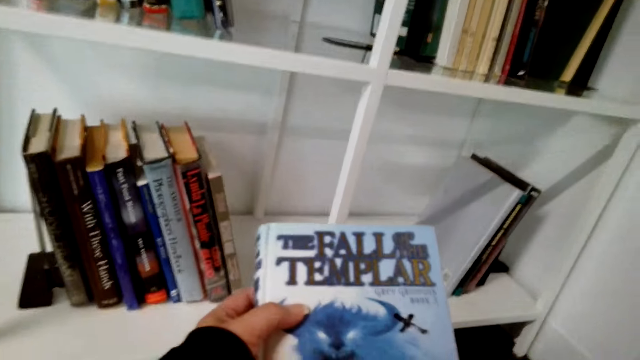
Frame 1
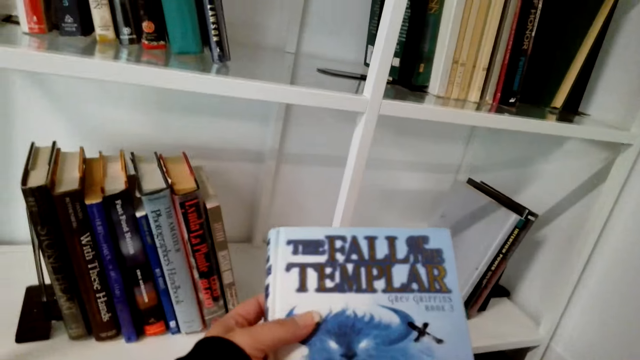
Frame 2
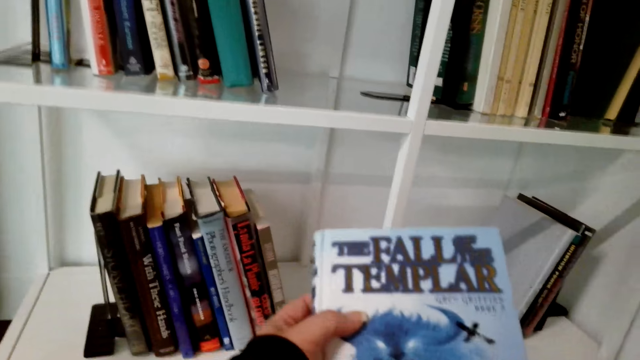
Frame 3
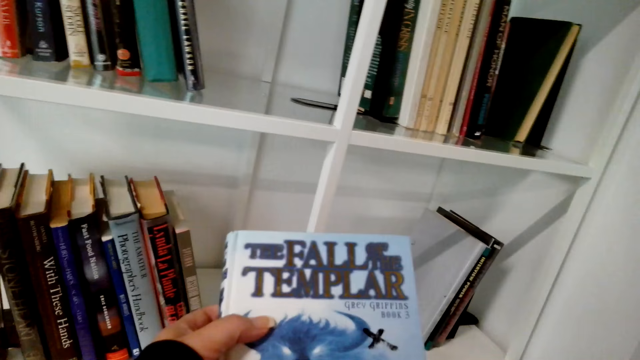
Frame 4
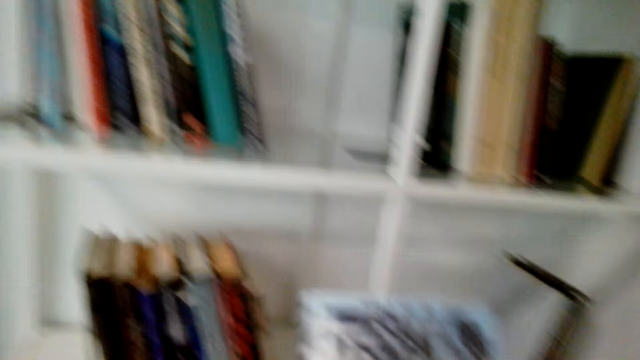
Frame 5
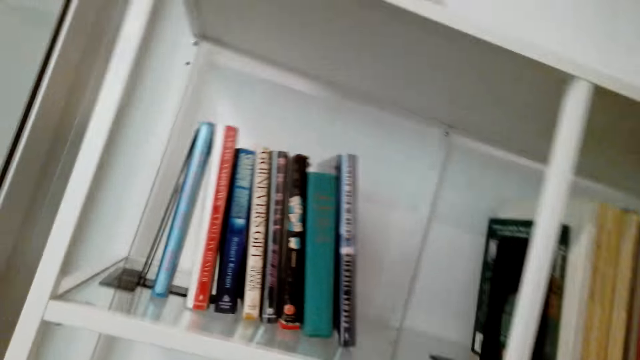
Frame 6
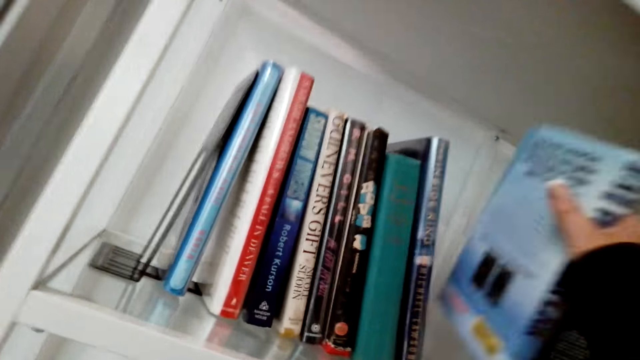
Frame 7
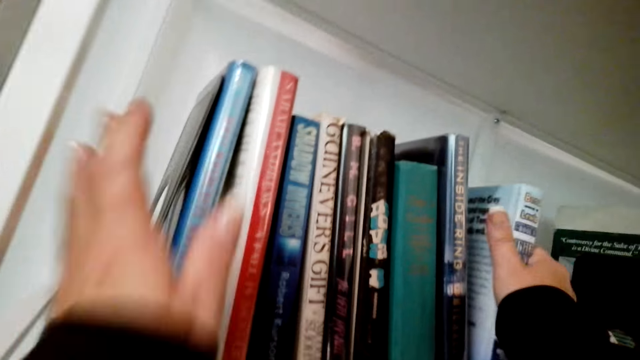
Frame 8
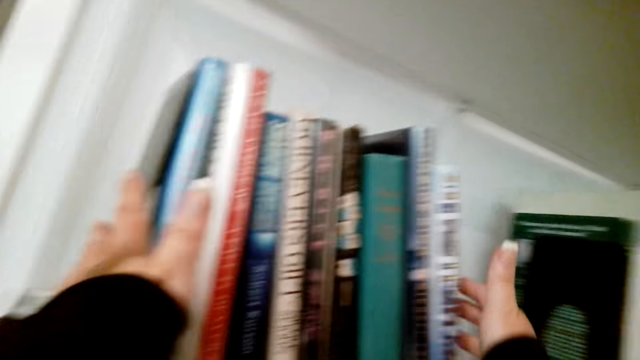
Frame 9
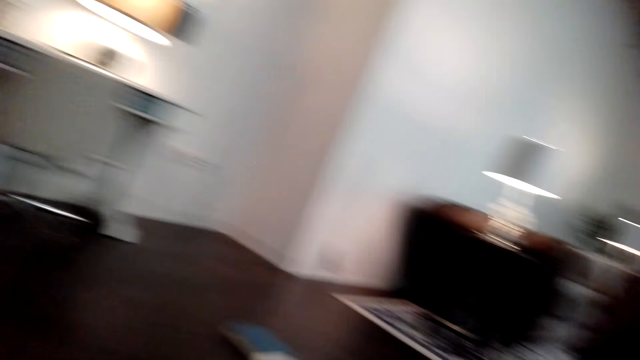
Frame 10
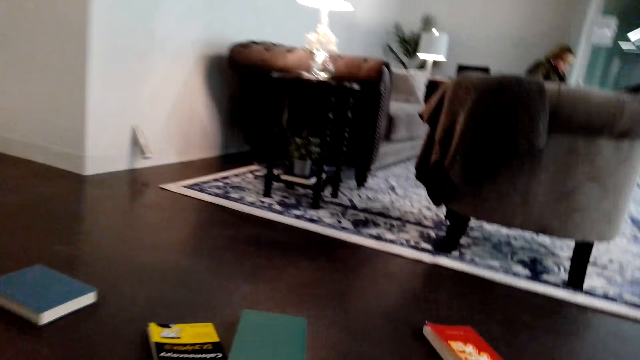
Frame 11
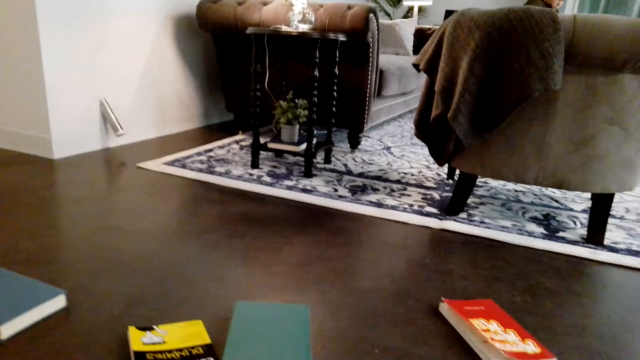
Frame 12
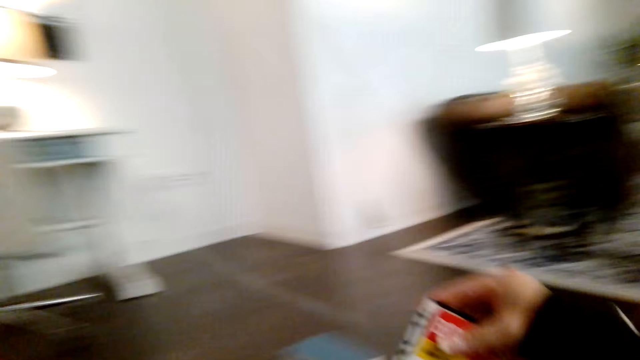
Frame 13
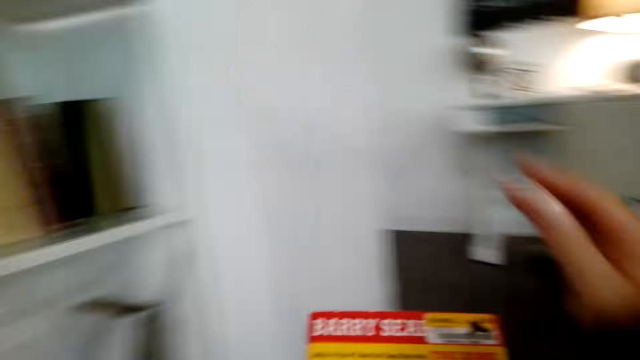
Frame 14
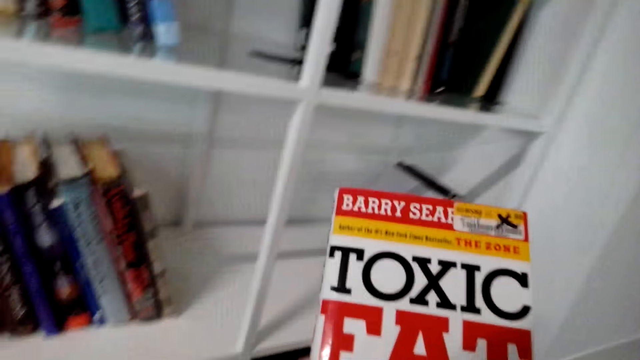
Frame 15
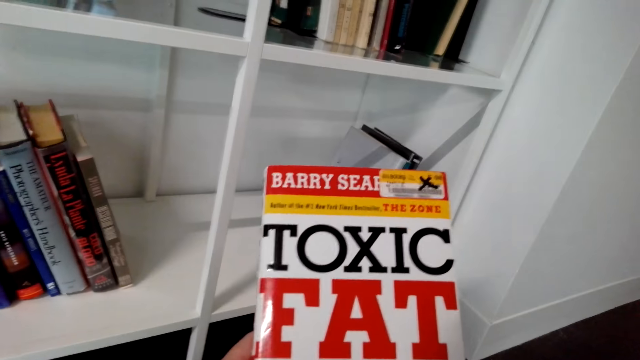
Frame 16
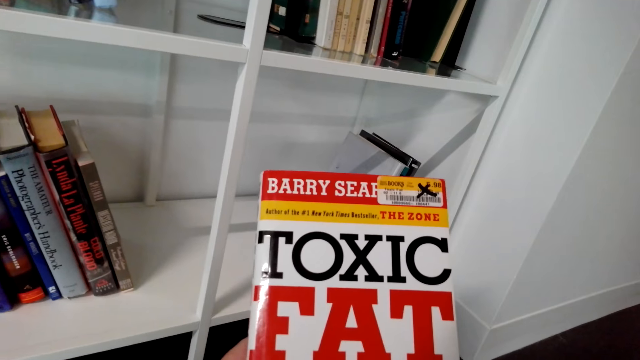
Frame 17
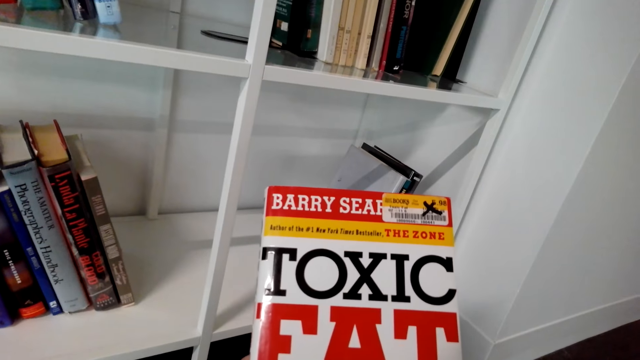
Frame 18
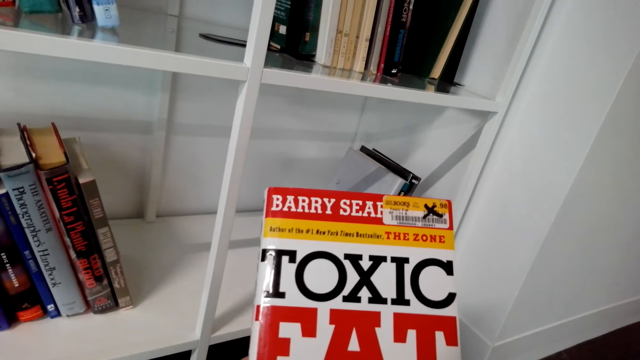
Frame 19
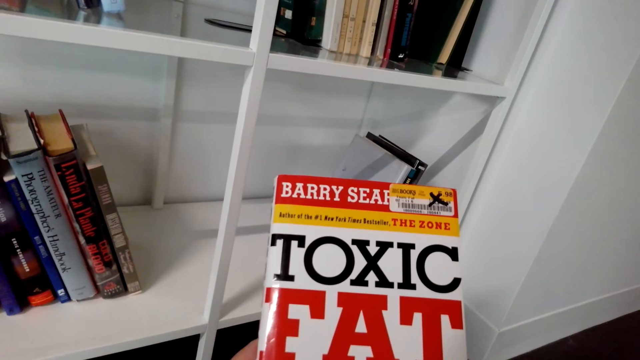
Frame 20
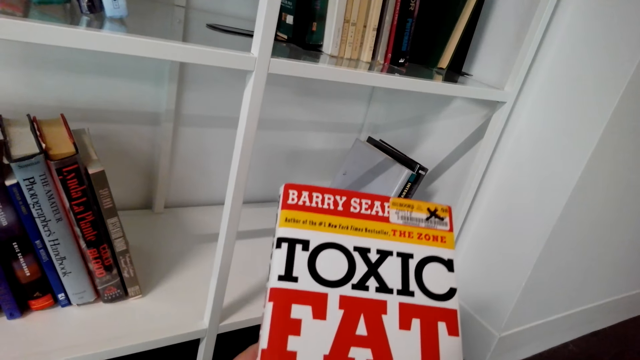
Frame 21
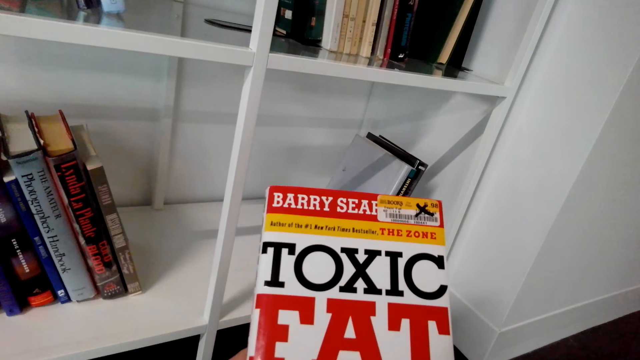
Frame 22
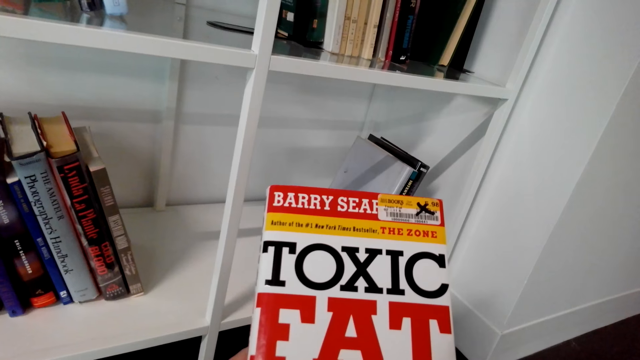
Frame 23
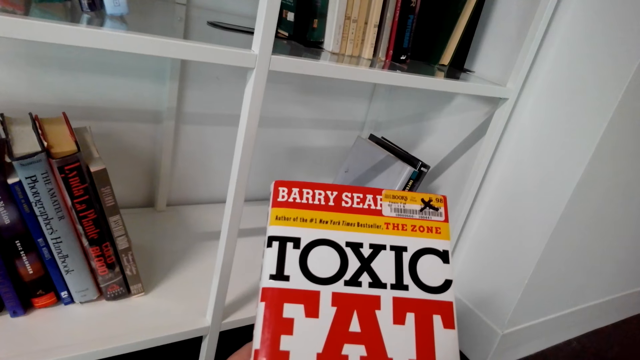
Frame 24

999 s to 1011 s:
The camera wearer sings. They arrange books in the shelves. They put a book in the shelf. They pick books from the floor. They stare at the book.

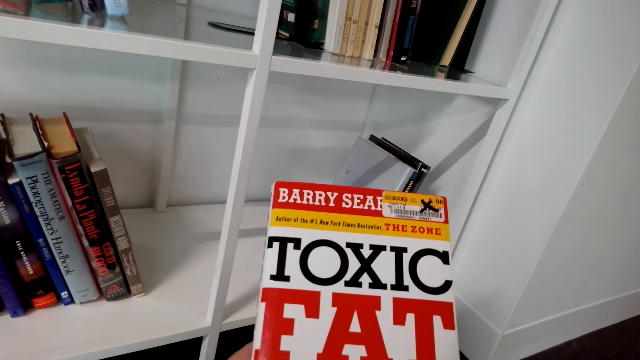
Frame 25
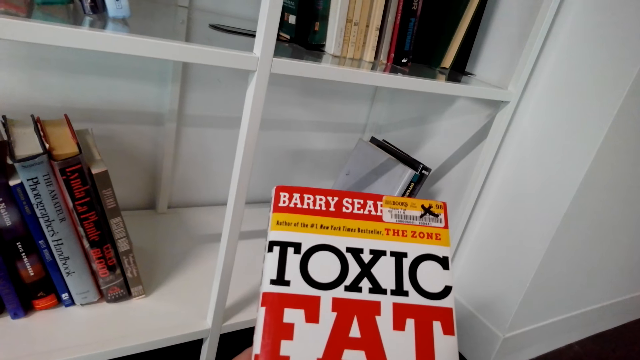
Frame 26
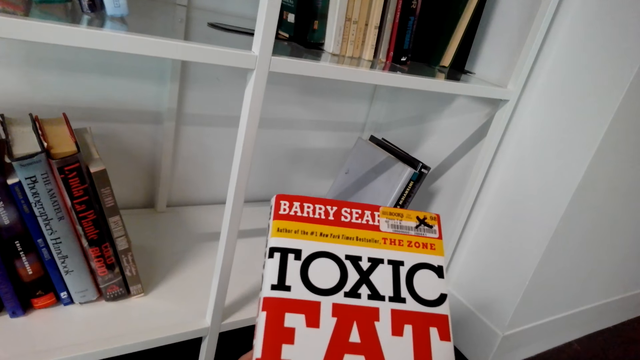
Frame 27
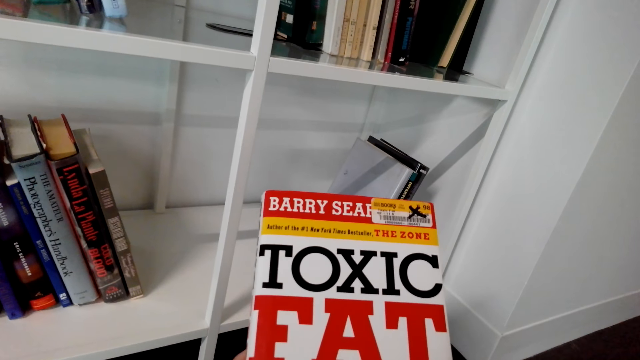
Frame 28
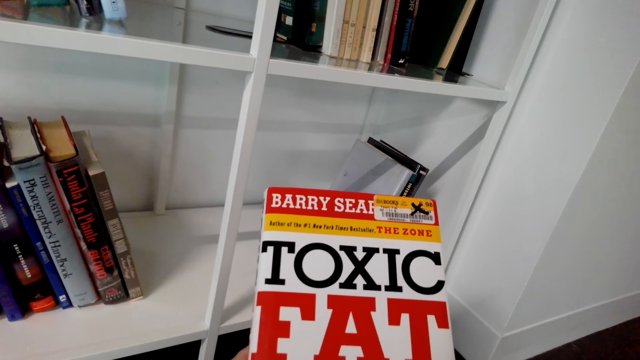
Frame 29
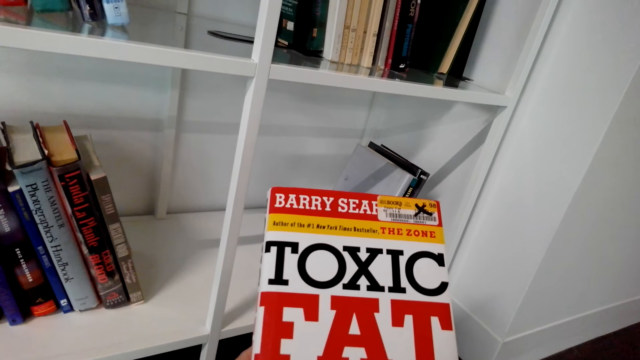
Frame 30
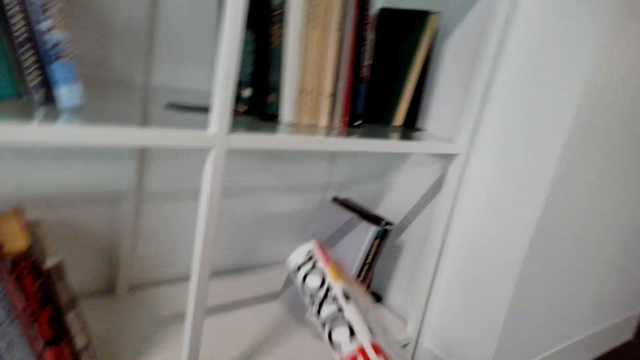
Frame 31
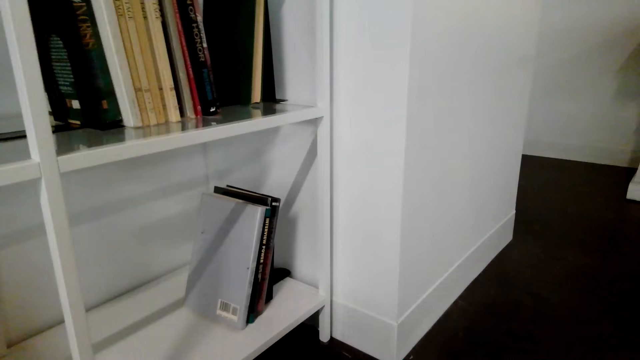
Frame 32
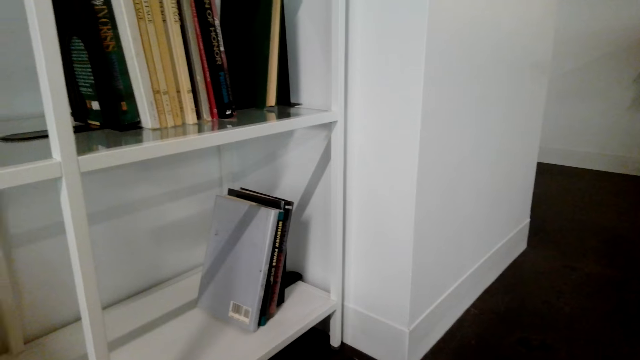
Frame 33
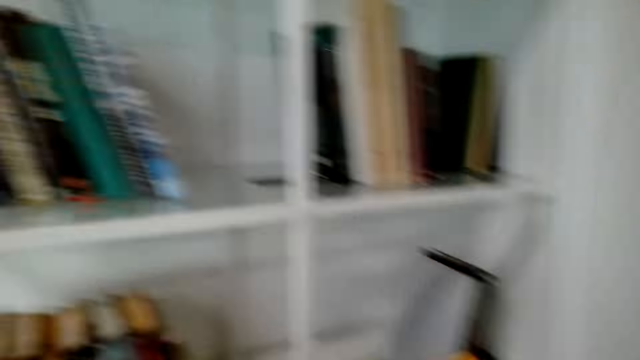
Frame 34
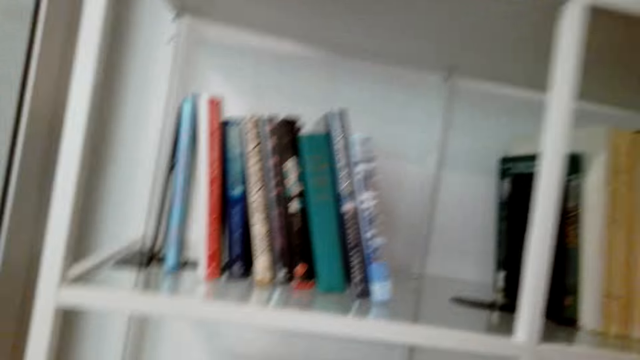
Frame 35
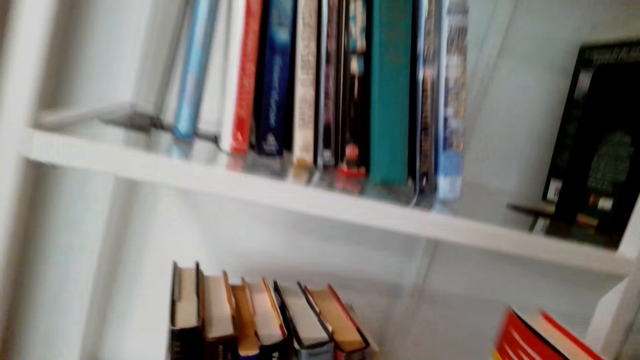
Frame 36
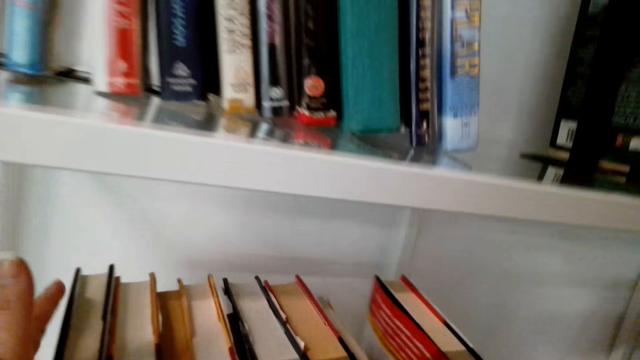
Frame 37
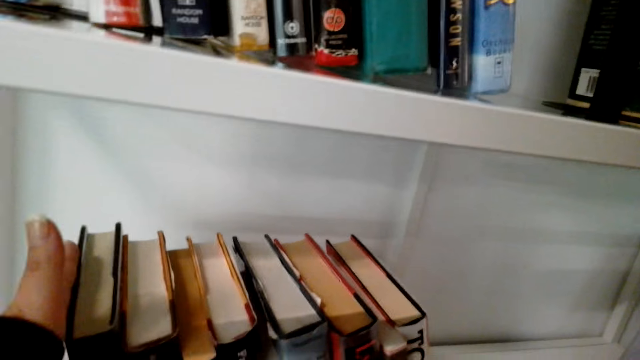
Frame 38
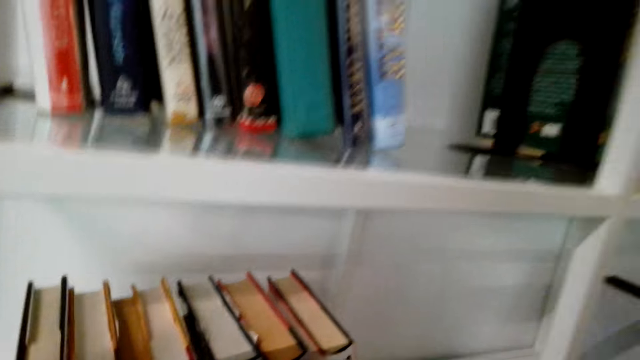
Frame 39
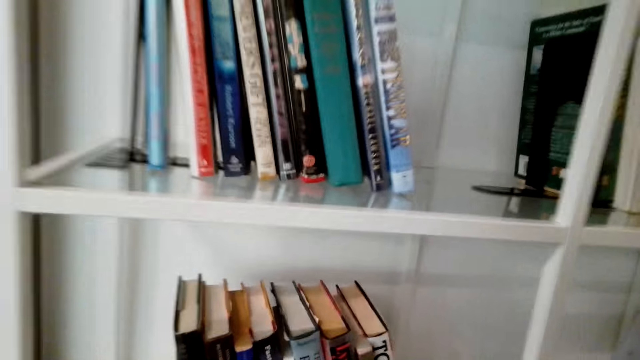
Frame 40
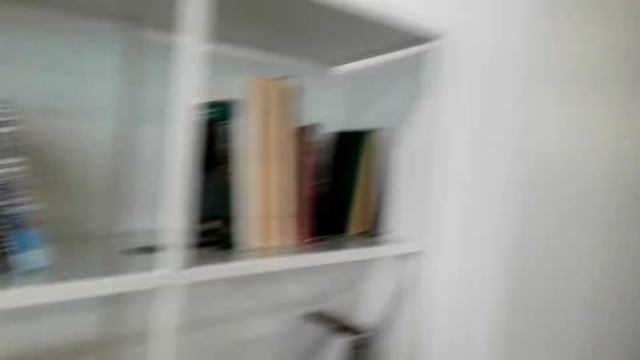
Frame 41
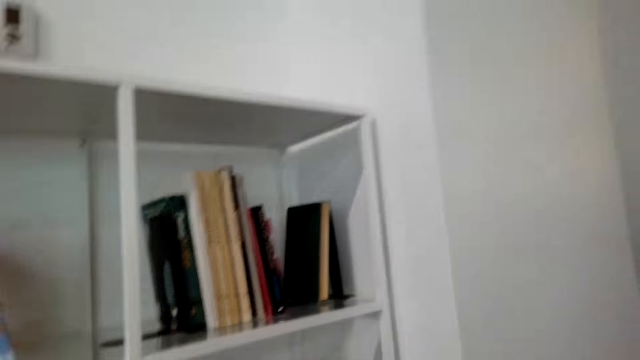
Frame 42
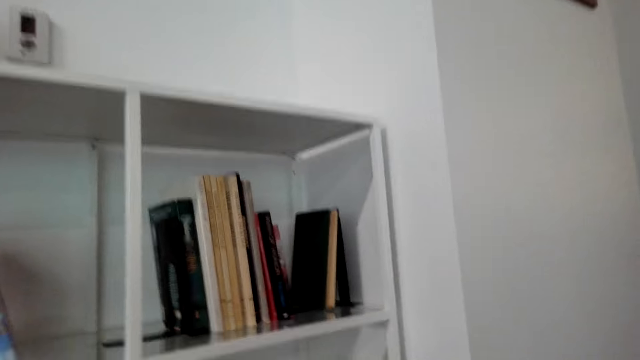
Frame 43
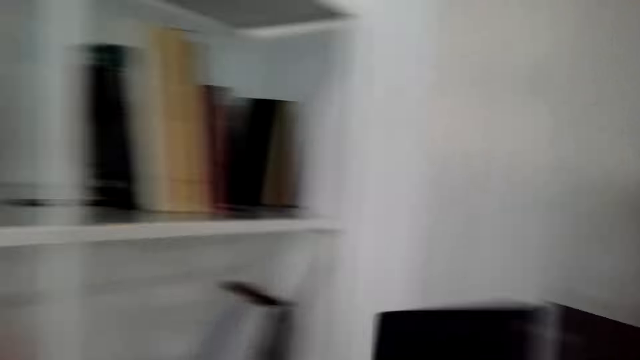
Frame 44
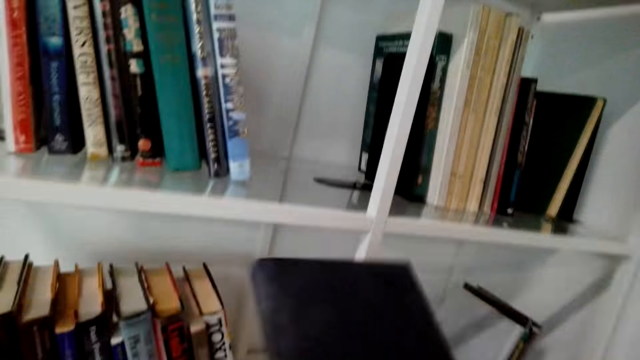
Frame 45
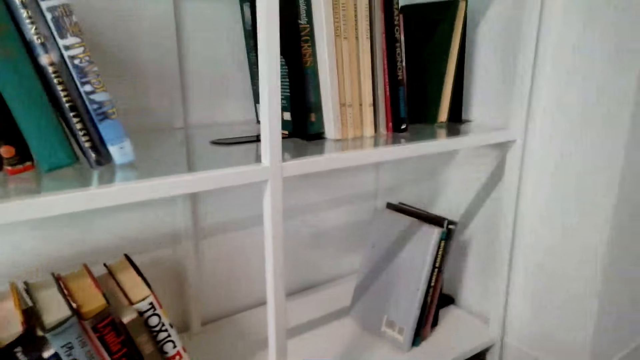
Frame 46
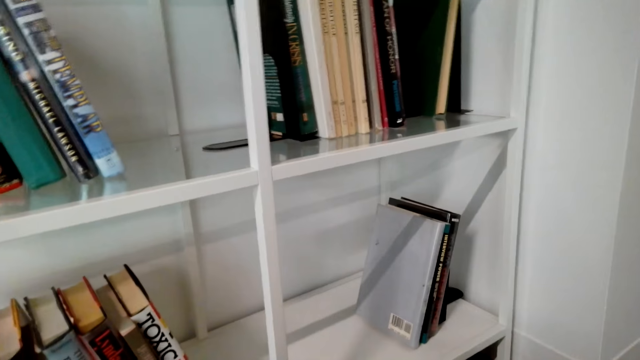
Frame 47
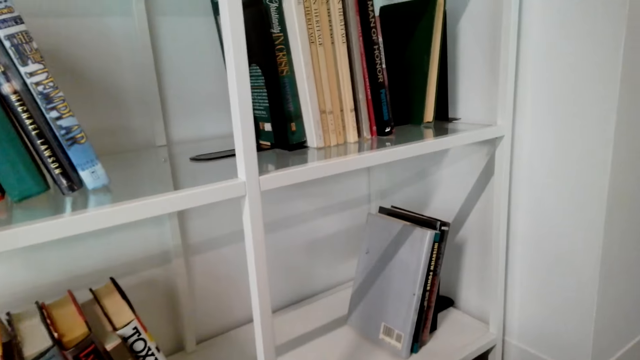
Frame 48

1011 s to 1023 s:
The camera wearer talks. They arrange books in the shelves. They pick a book.
